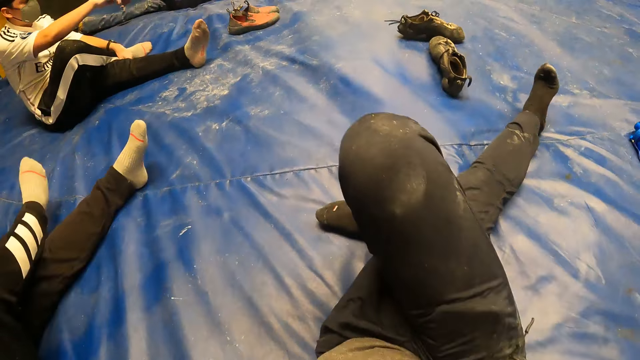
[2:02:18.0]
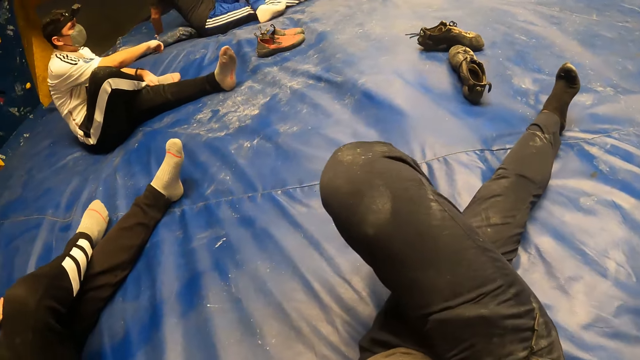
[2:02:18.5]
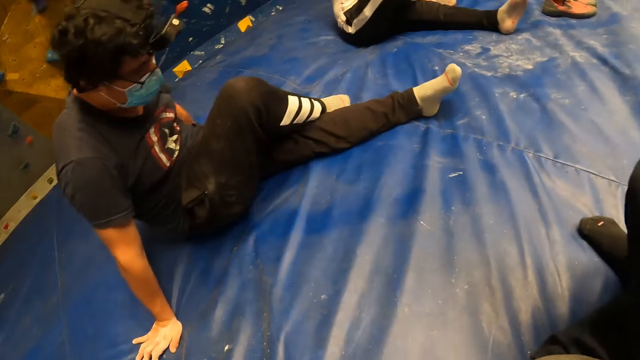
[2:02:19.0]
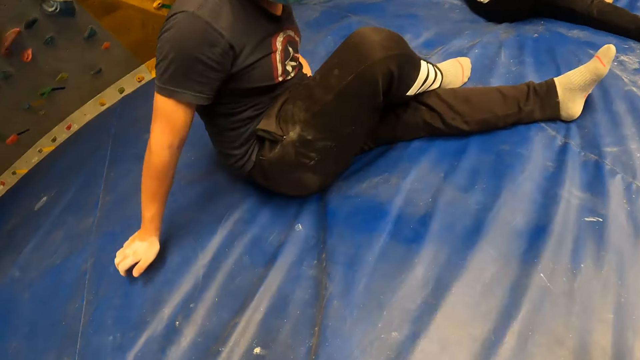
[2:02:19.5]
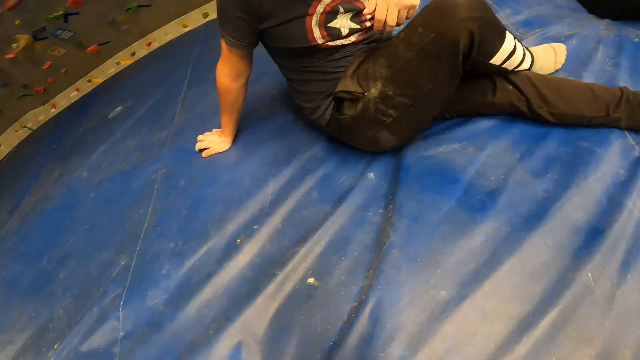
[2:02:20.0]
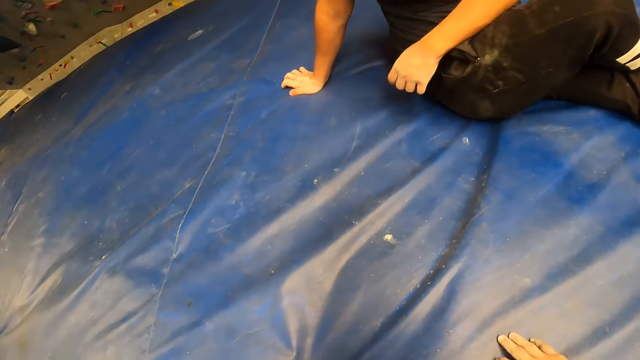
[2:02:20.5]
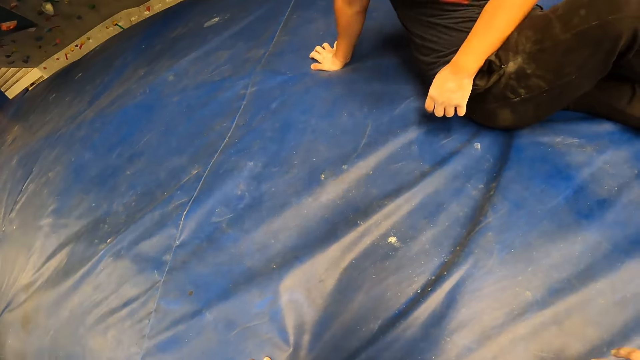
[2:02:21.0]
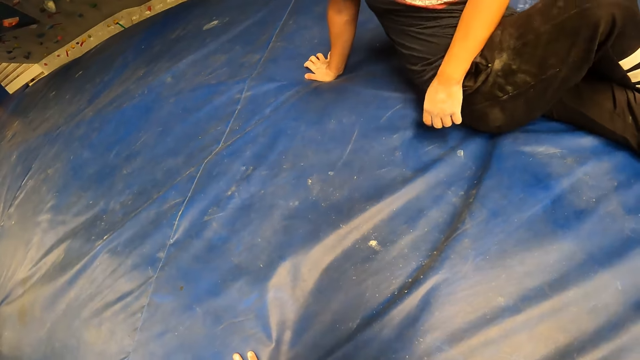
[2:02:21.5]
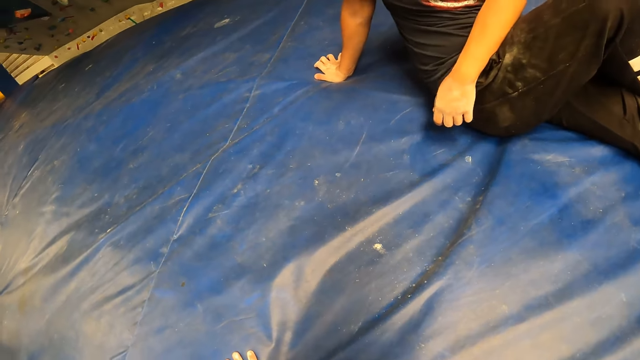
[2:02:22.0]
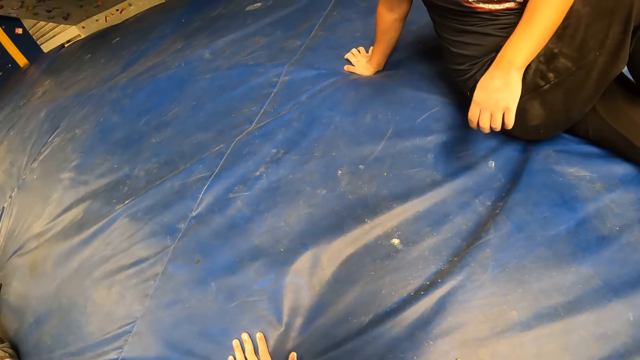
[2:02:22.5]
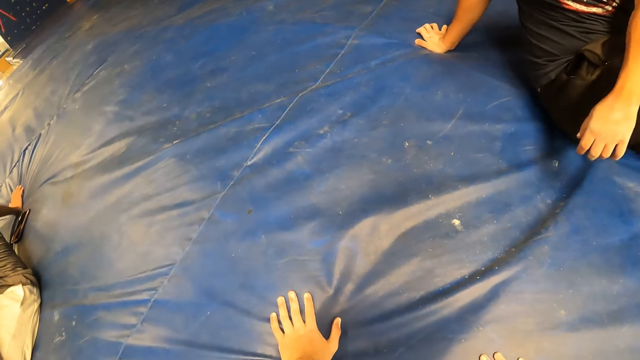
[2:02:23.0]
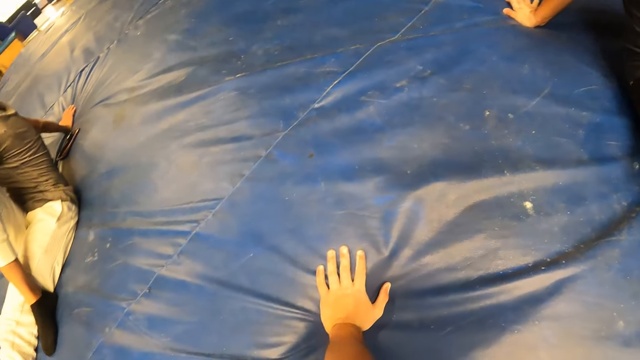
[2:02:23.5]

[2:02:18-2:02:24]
The camera wearer stretches herself to the left.

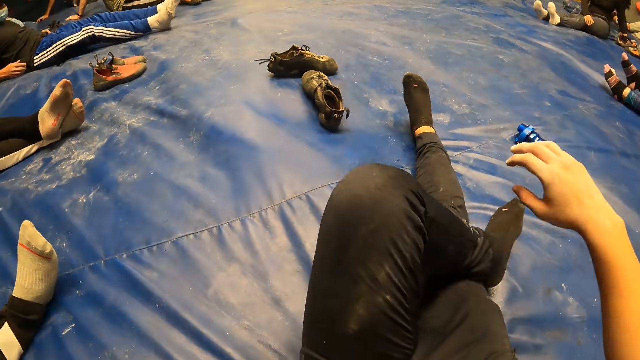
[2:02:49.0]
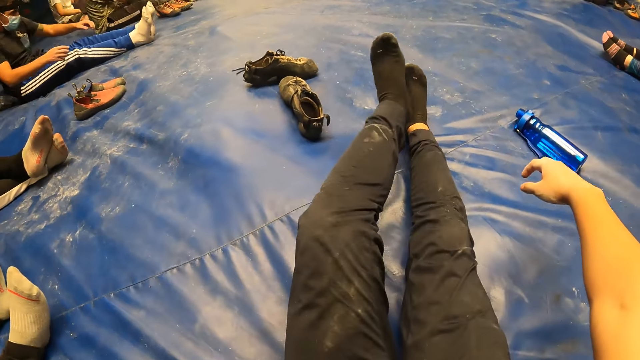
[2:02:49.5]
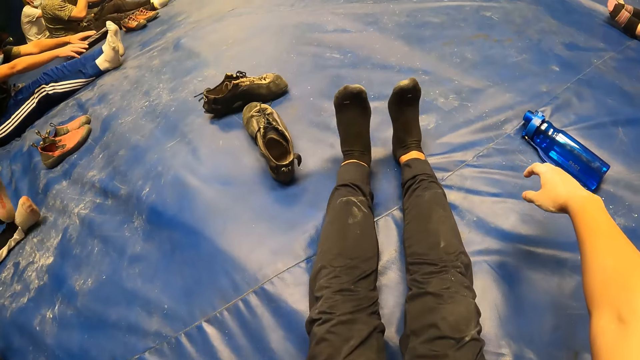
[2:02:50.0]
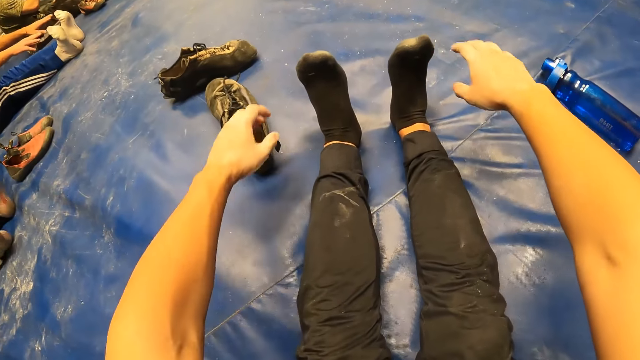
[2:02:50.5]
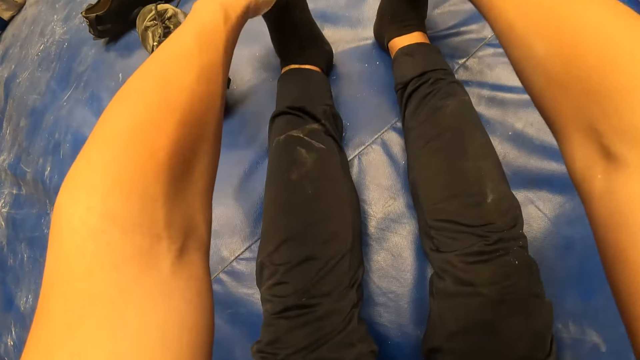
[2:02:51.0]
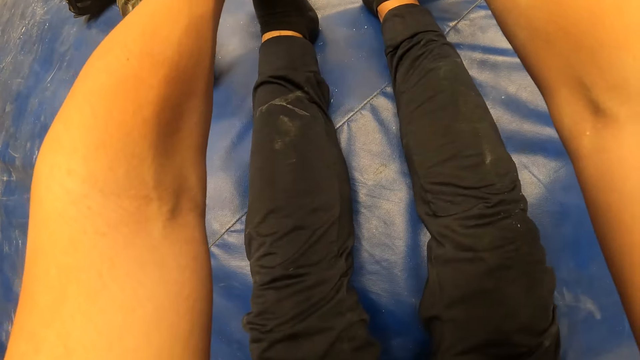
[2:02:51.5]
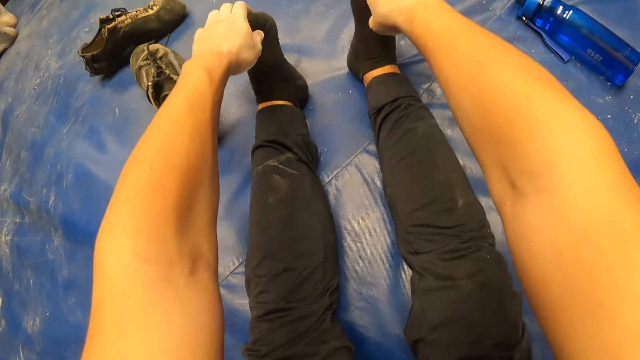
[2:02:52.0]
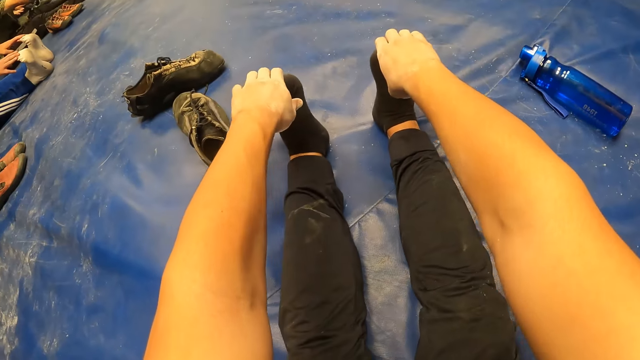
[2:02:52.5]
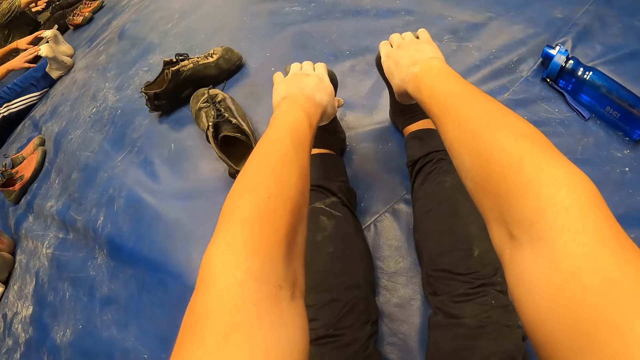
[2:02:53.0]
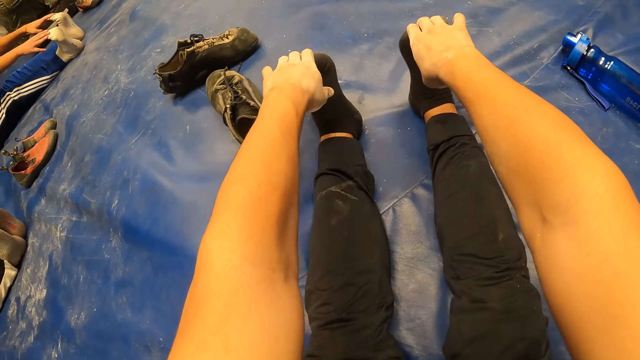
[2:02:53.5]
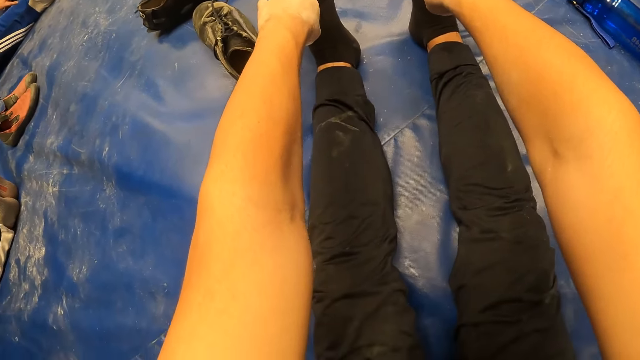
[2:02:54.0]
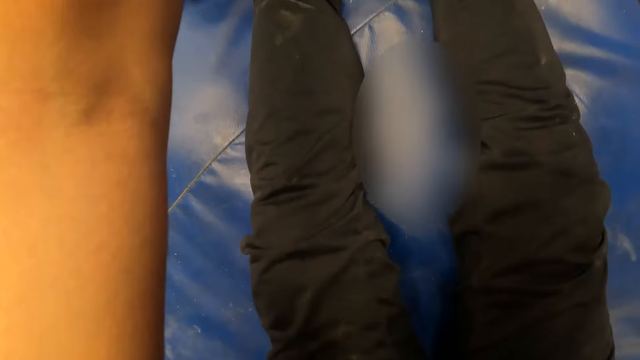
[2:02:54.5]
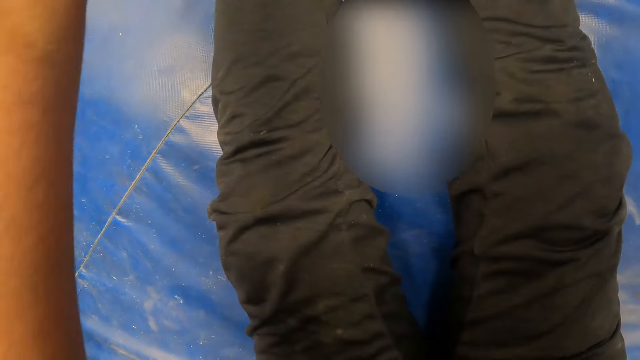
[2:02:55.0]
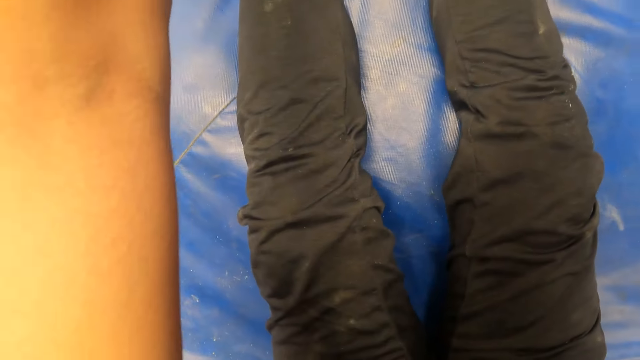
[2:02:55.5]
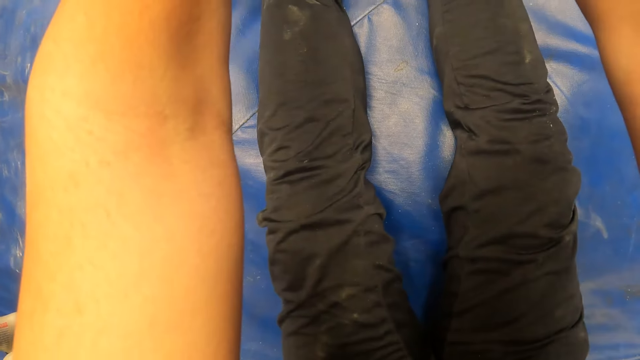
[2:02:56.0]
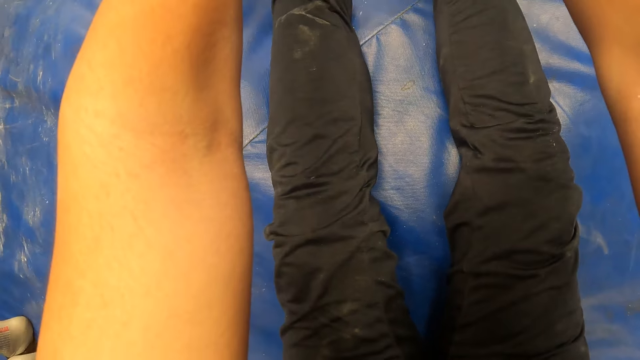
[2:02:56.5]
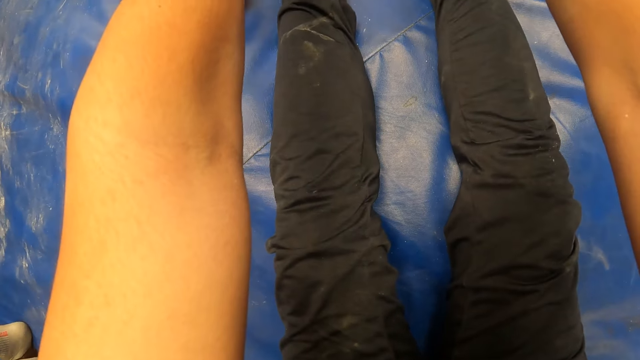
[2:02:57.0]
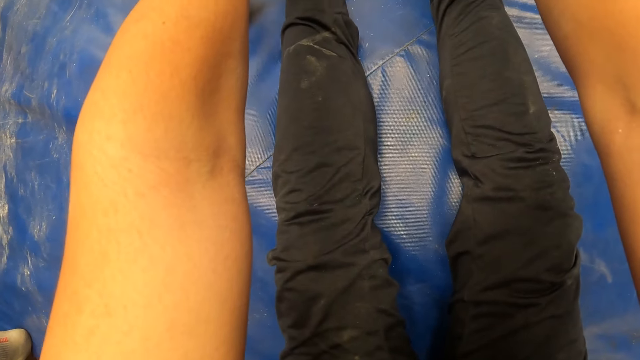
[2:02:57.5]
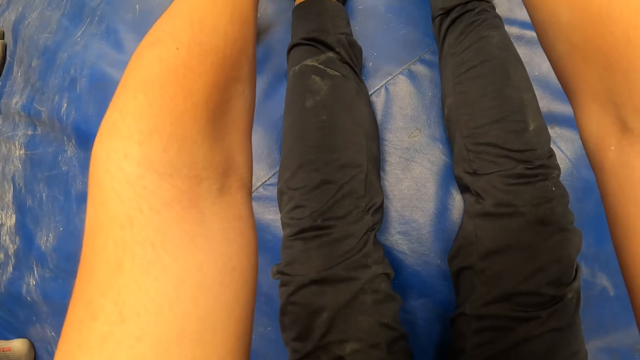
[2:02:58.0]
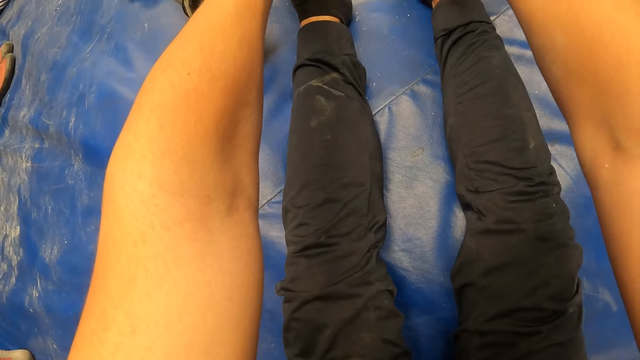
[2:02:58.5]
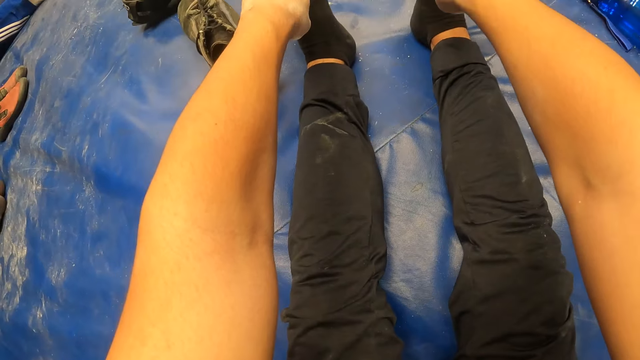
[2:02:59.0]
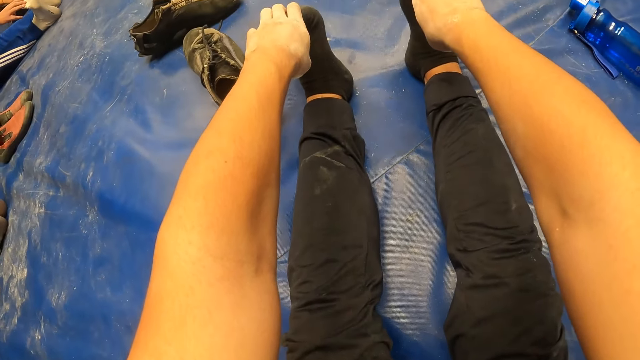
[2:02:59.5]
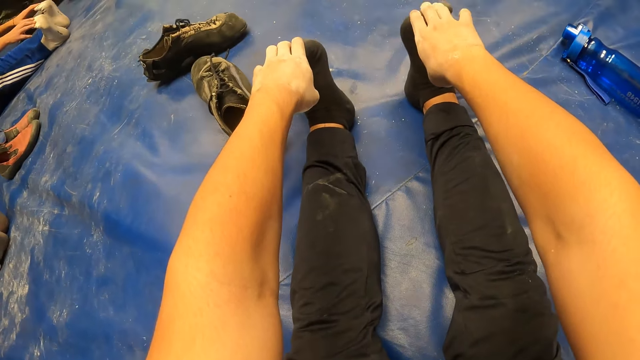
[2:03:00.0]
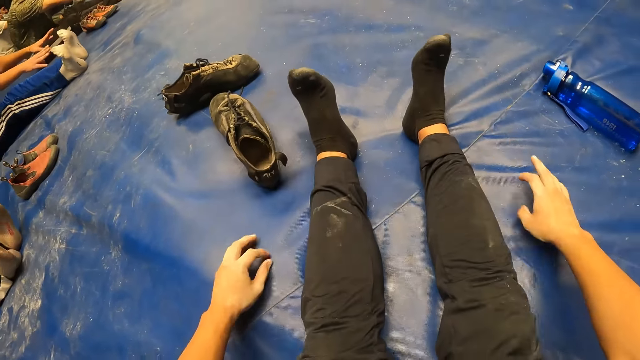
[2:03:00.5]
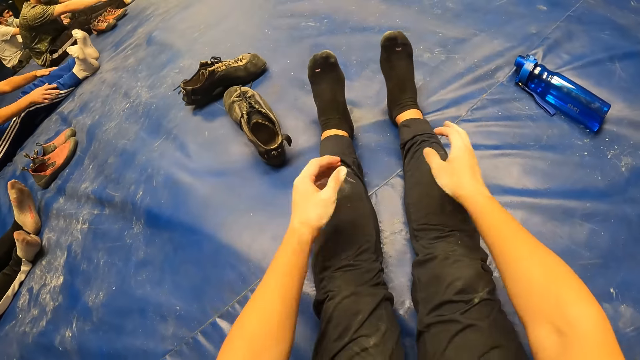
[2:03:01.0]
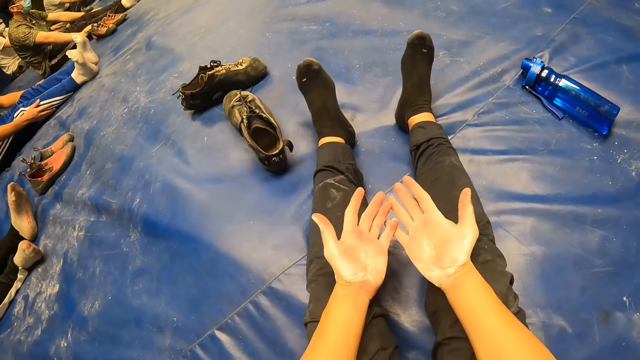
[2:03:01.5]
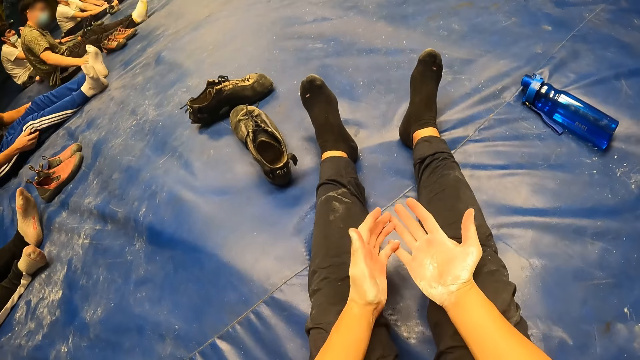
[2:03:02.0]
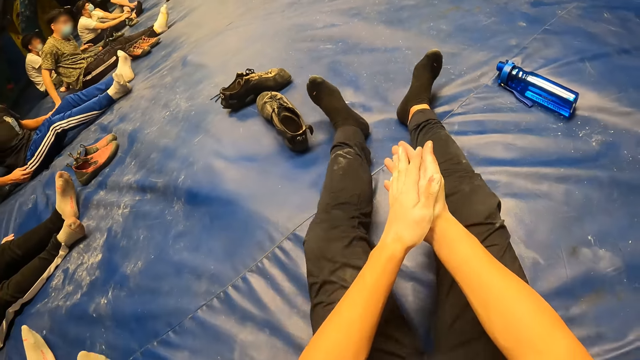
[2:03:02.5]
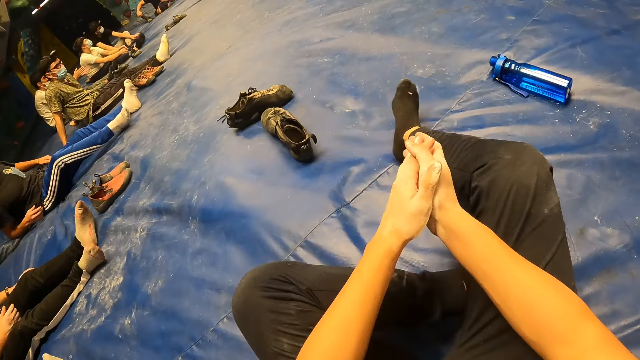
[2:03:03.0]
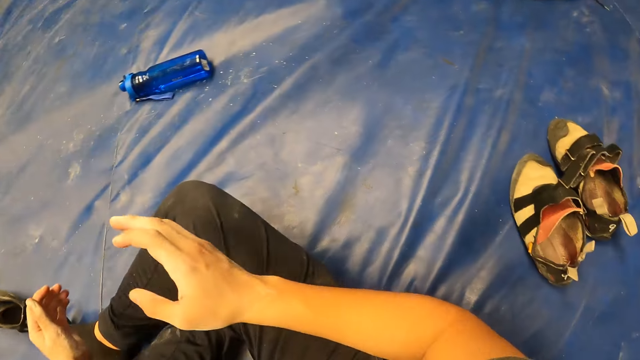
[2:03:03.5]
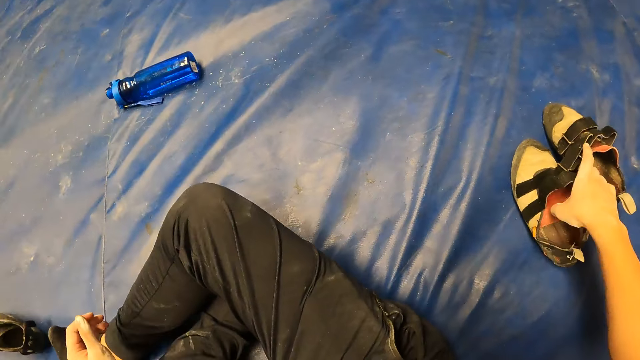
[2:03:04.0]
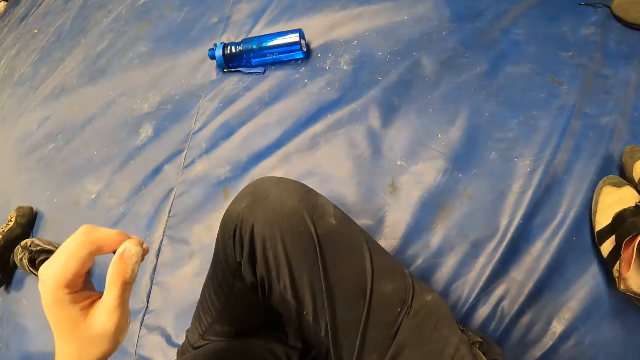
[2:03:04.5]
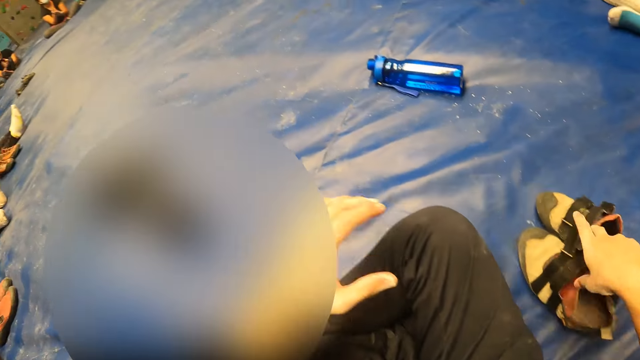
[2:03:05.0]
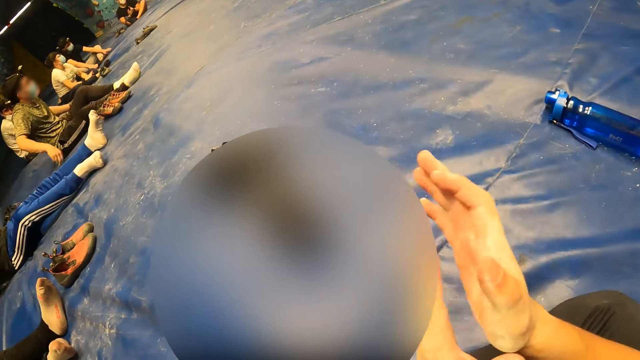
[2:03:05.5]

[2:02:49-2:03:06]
The camera wearer performs a toe touching exercise with the group of people, touching their toes with their hands. They adjust the position of a pair of shoes on the bouldering crash pad with their hands.
